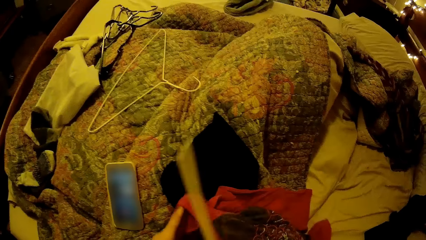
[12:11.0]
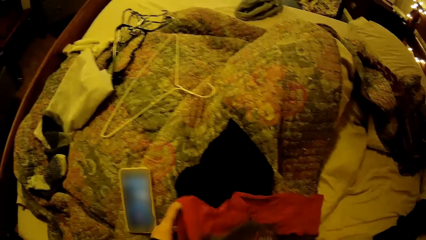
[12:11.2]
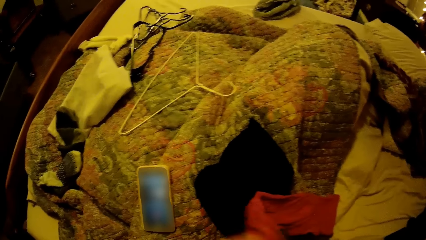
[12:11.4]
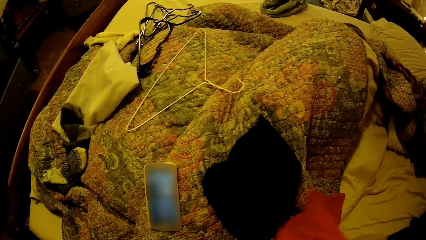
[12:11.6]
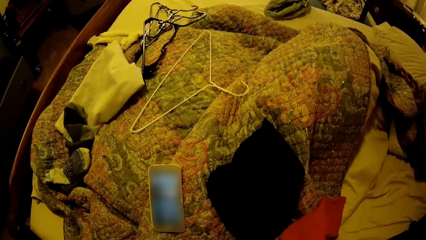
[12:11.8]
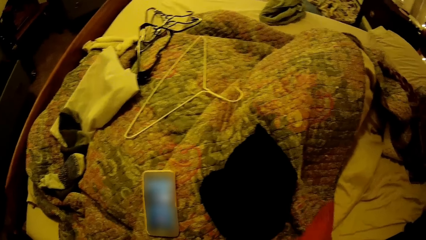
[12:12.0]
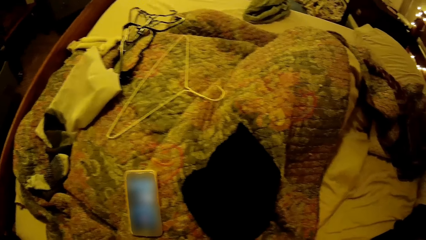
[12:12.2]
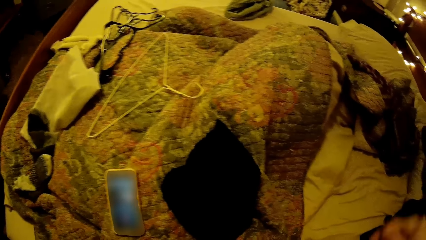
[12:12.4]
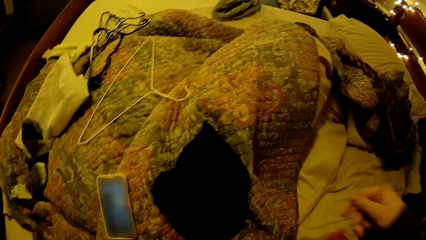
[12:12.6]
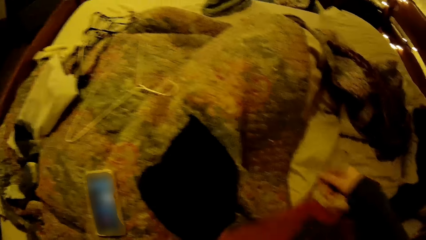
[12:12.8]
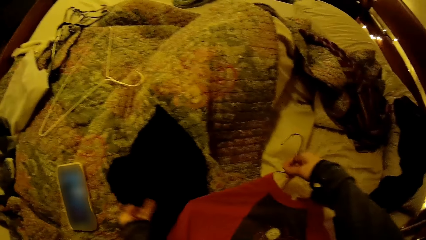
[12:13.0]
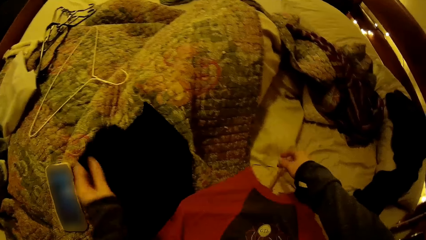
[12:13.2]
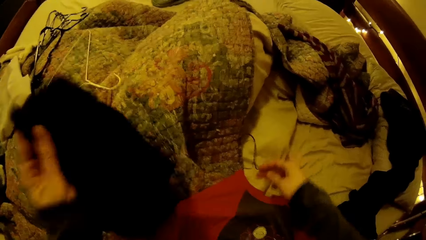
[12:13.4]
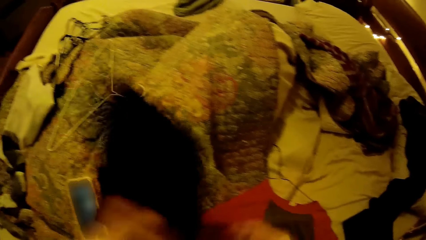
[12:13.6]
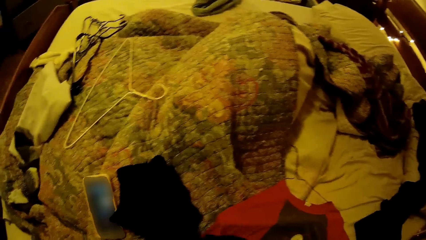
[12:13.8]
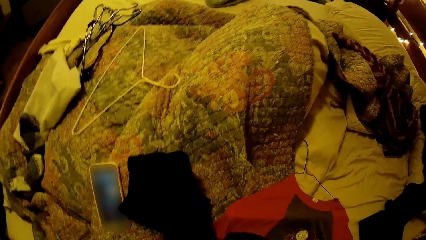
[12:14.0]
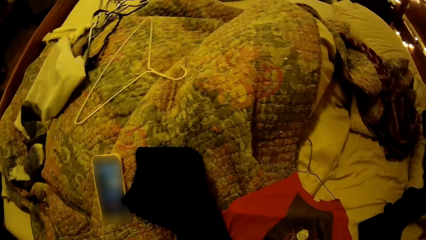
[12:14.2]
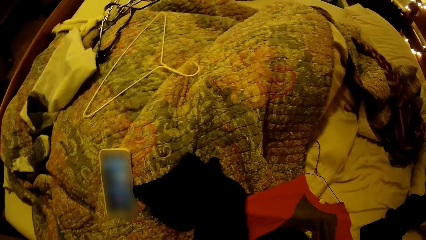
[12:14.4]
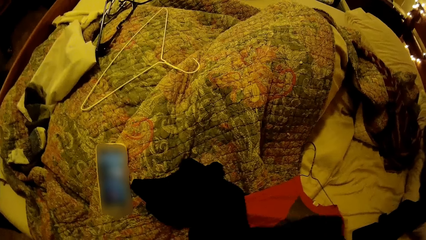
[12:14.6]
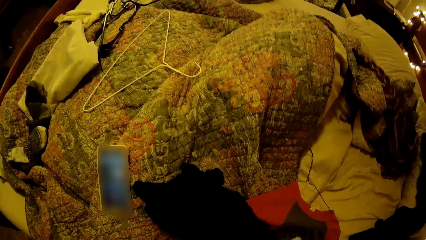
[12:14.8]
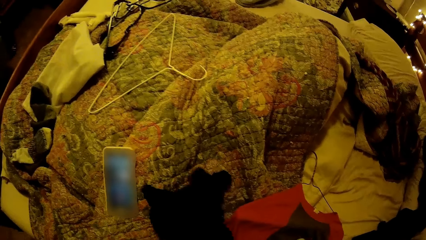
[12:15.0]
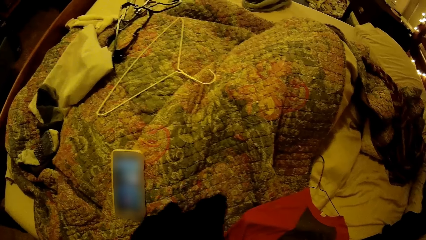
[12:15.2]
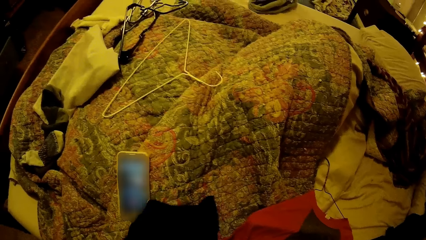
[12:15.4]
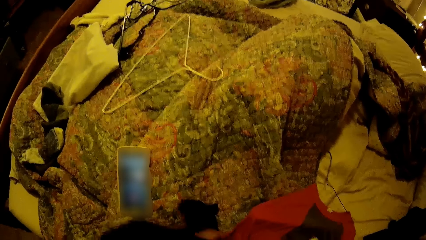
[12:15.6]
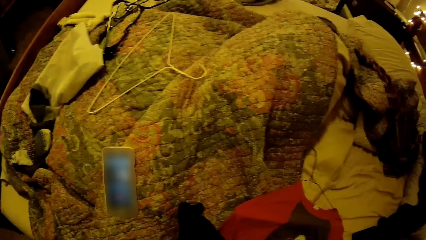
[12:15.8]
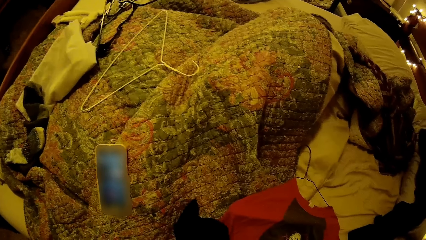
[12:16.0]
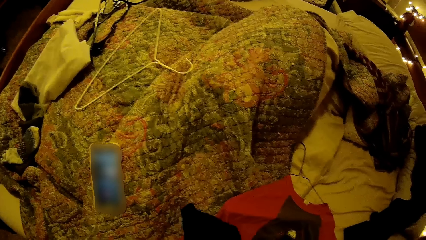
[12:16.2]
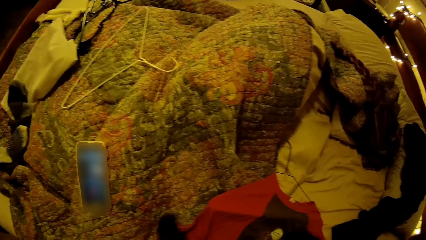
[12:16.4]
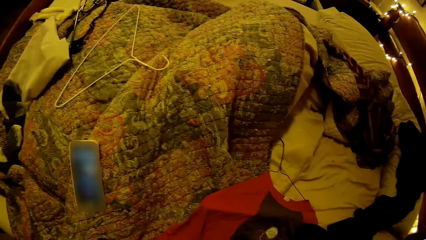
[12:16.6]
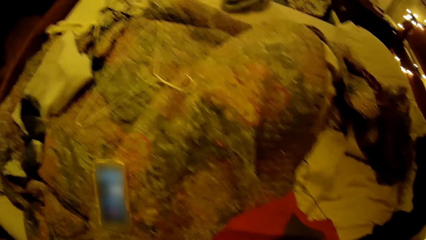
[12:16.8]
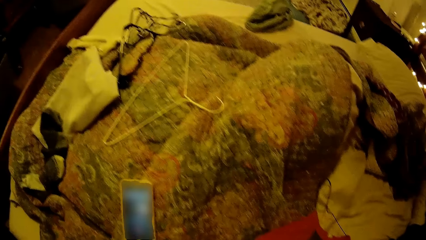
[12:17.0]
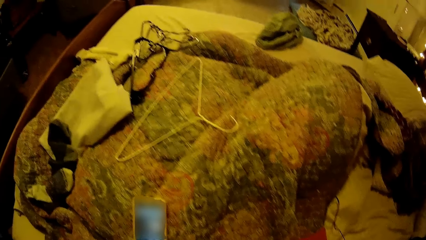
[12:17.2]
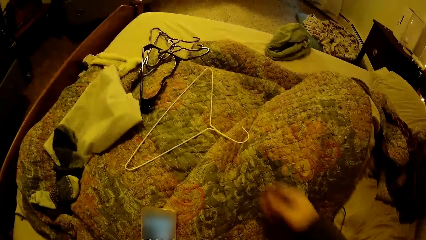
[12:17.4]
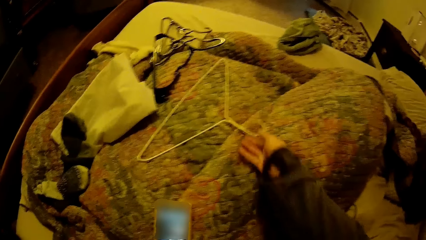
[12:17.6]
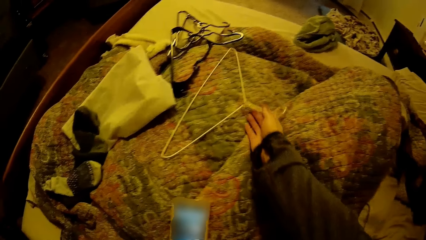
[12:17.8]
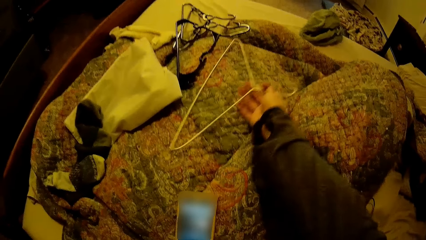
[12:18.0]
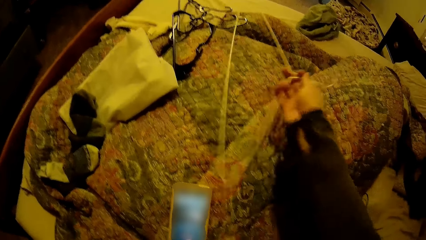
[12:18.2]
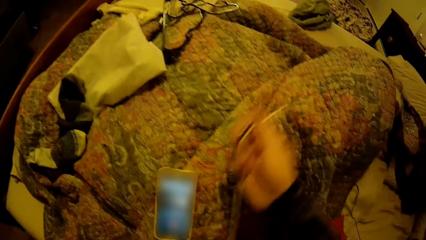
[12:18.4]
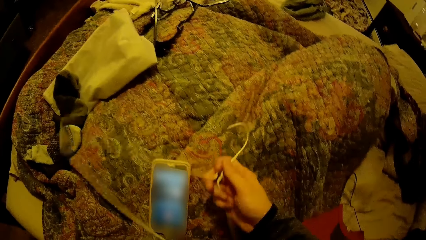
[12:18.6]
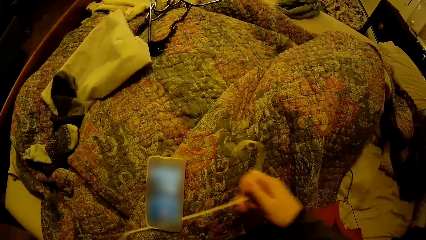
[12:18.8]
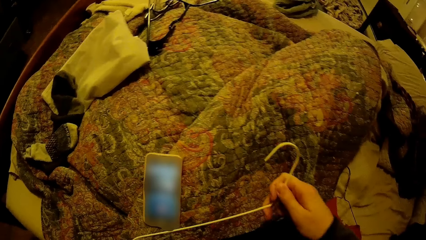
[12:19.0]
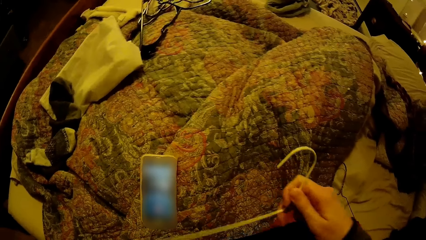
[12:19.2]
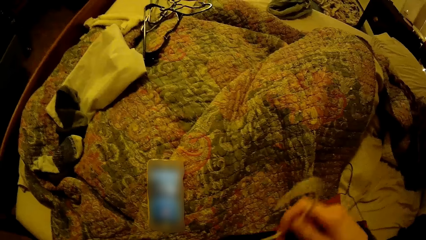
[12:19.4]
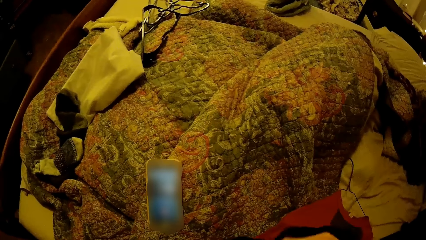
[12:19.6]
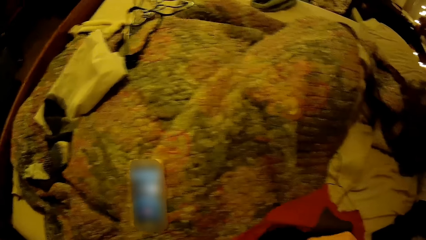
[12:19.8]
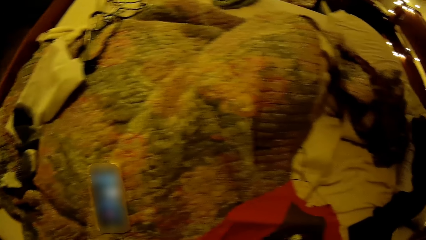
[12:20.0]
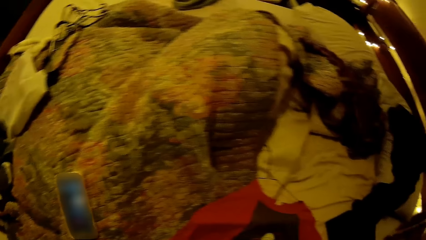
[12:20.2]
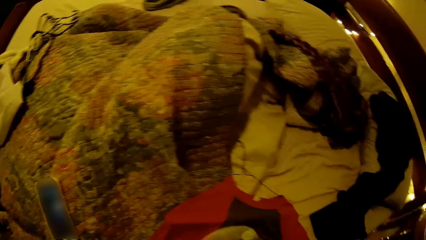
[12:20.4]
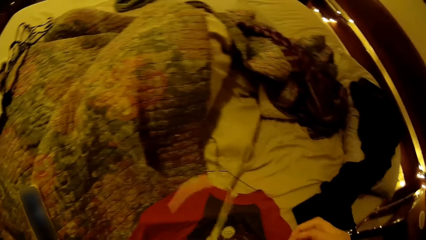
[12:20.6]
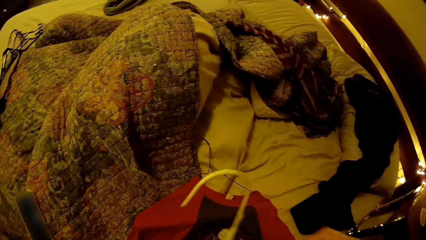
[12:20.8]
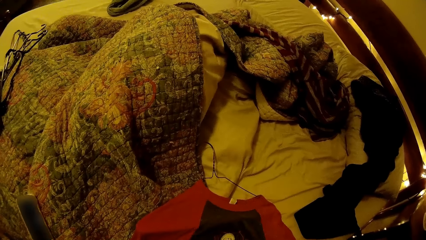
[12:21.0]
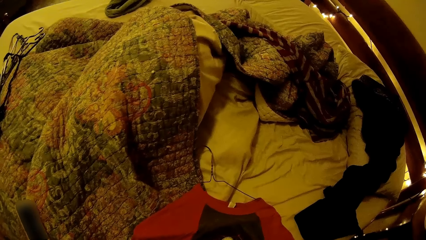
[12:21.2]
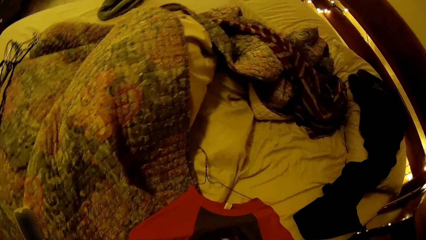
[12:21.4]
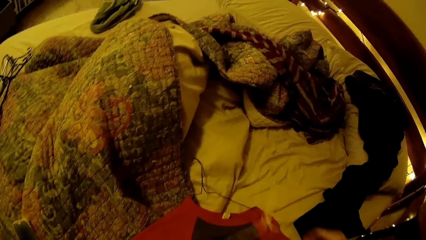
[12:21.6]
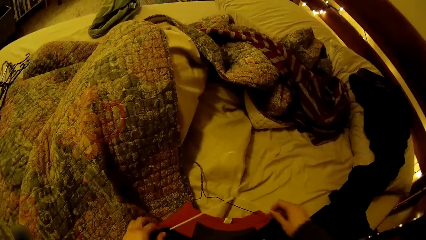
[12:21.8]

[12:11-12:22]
The camera wearer inserts the hanger into the red blouse on the bed. She picks up a black clothes from the bed with her left hand. She picks up a hanger from the bed with her right hand. She inserts the hanger into the black clothes with her right hand.

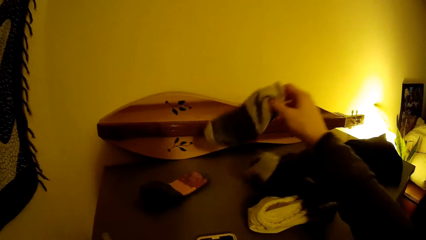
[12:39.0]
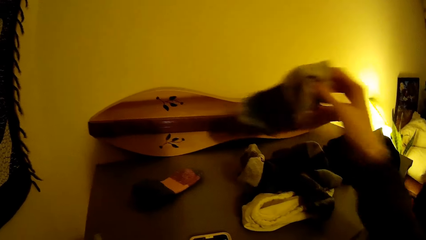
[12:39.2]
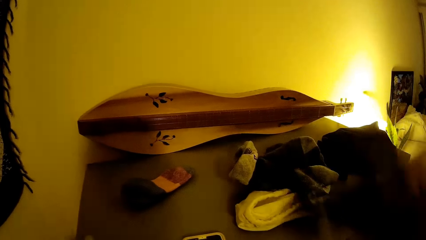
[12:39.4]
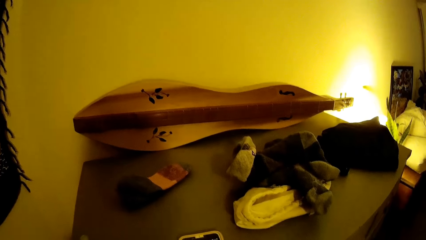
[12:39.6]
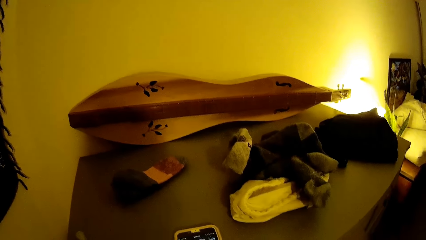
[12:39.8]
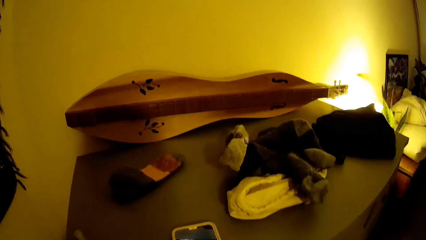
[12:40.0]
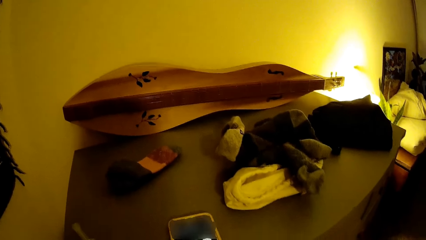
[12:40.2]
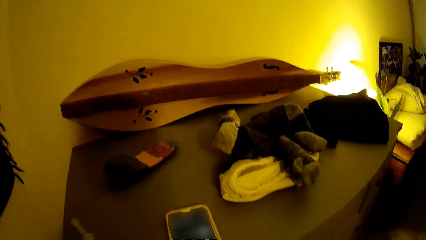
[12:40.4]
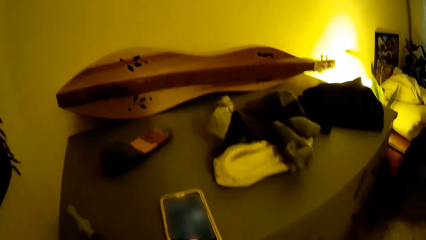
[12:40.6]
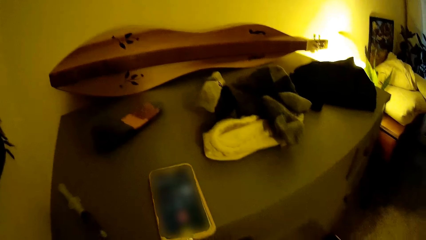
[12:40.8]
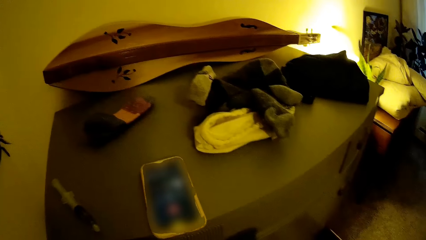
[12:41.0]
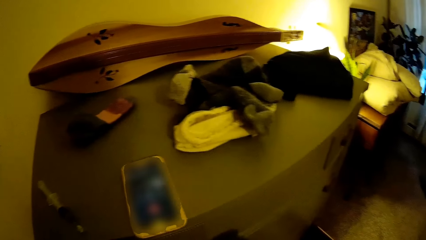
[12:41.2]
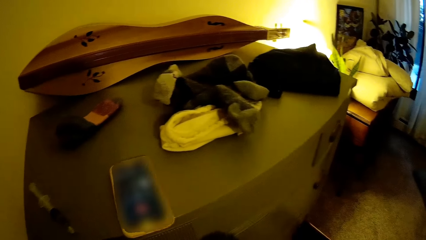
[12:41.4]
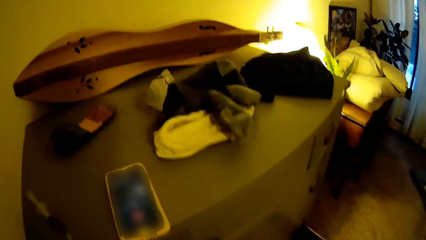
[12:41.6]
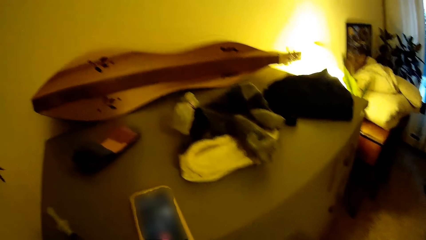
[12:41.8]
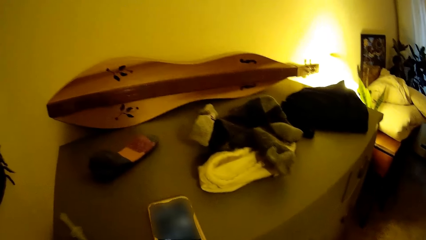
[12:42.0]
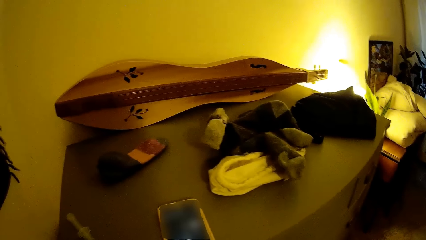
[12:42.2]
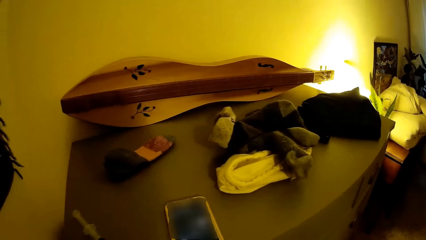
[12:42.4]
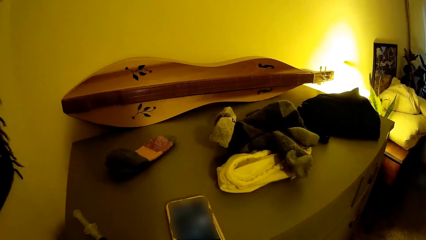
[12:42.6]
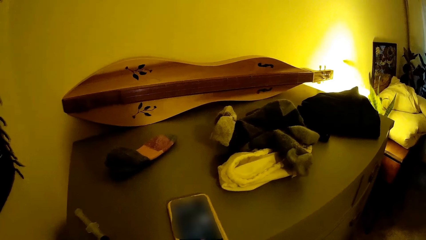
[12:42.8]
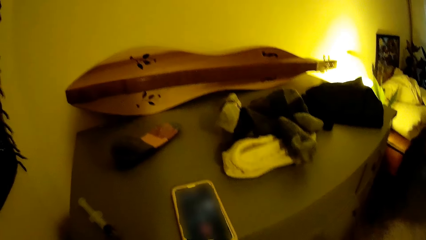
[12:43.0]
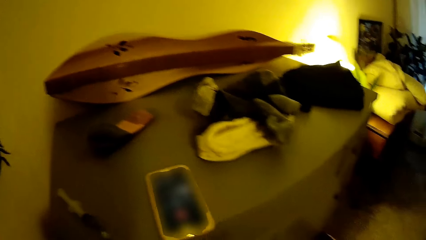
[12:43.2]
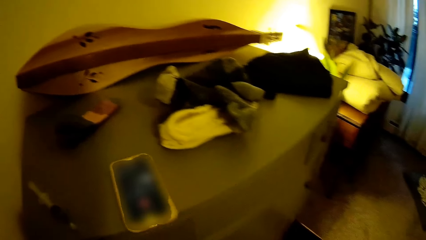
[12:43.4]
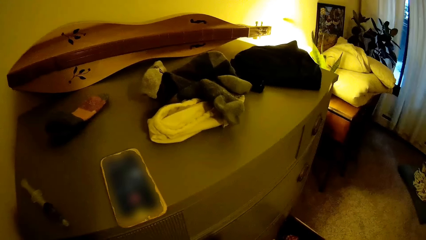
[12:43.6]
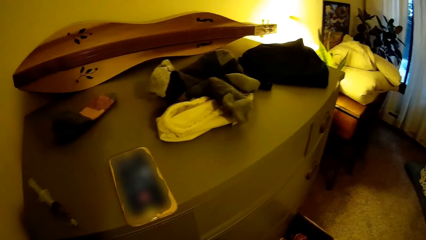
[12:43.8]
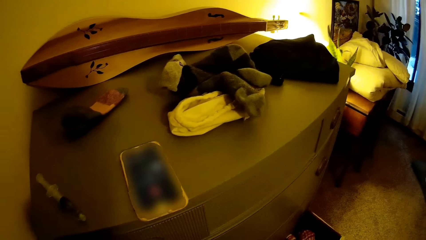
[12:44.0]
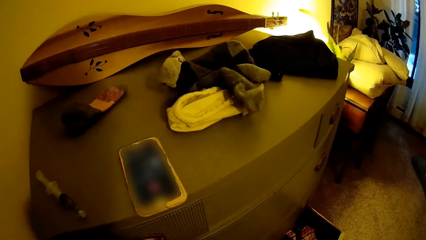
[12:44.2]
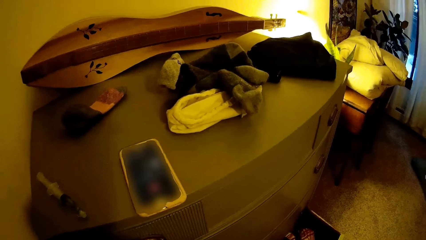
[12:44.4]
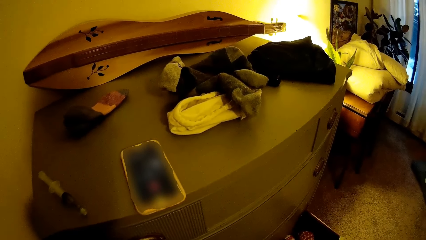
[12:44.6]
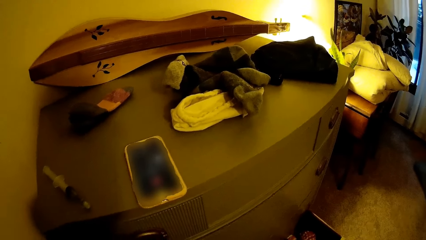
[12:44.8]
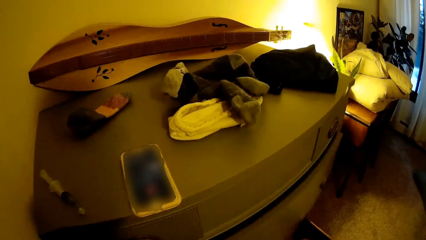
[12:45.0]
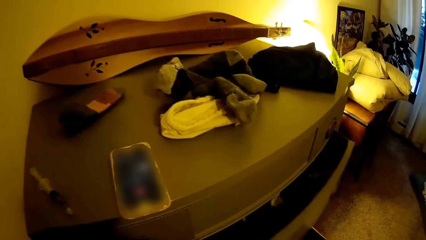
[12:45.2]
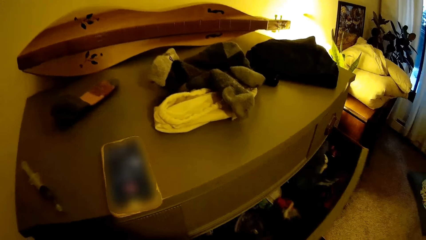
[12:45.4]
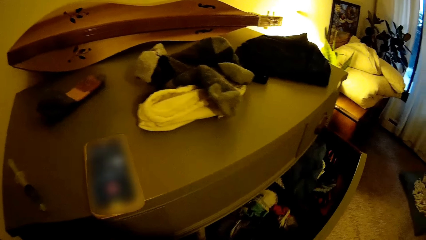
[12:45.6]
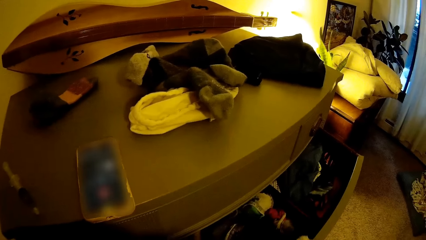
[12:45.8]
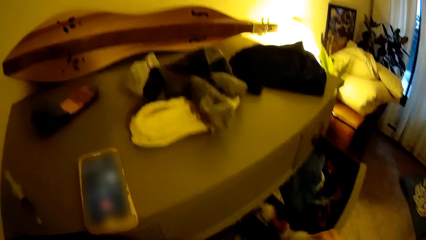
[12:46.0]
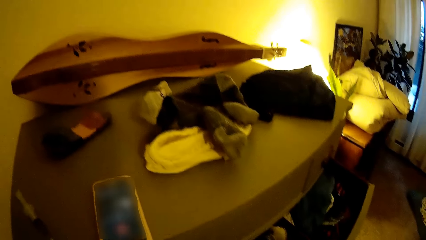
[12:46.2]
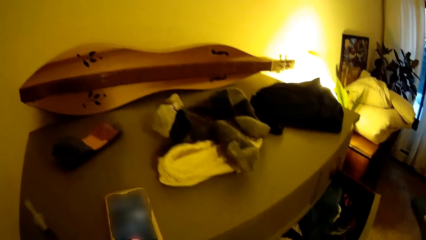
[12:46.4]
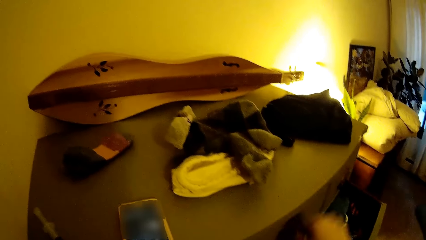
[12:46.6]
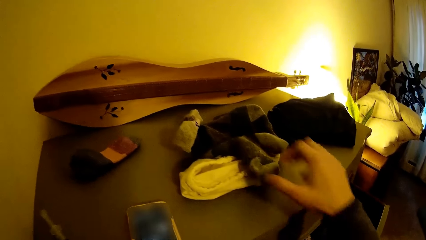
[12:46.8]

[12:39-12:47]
The camera wearer picks up a pair of socks from the cabinet. She opens the second section of the drawer with her right hand. She pulls the drawer.
